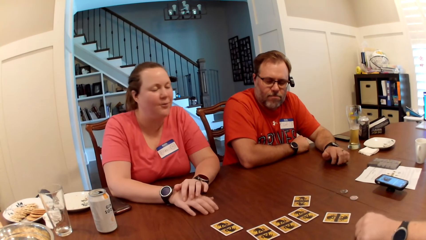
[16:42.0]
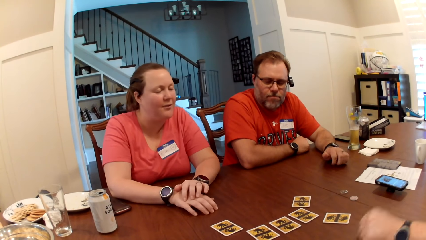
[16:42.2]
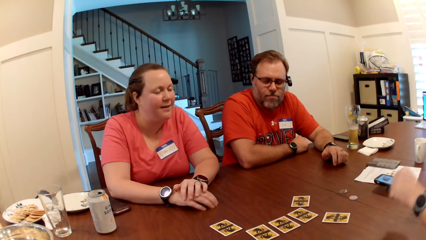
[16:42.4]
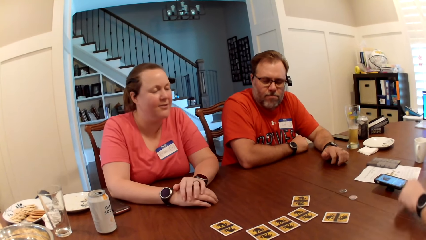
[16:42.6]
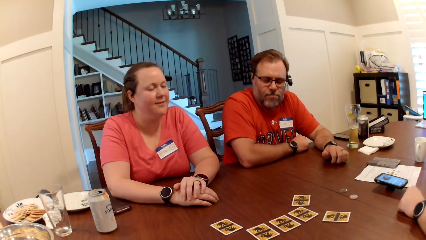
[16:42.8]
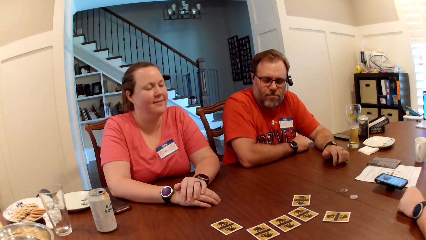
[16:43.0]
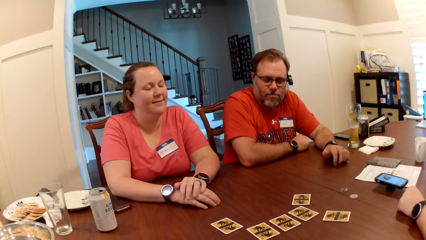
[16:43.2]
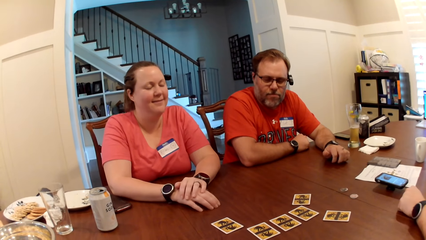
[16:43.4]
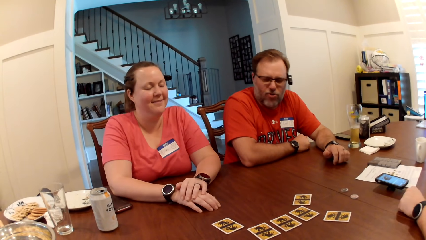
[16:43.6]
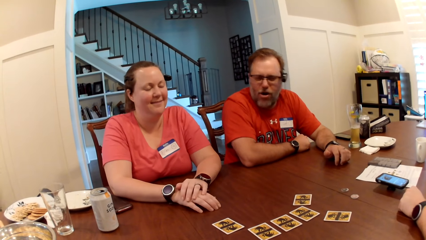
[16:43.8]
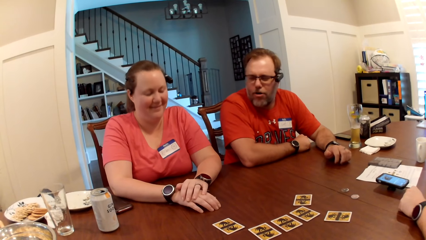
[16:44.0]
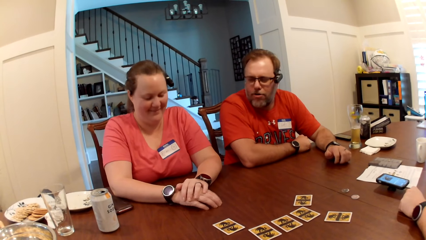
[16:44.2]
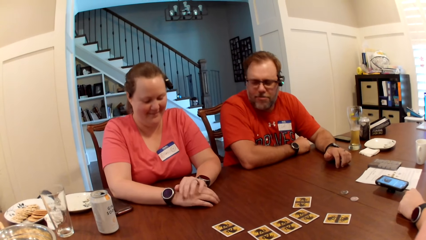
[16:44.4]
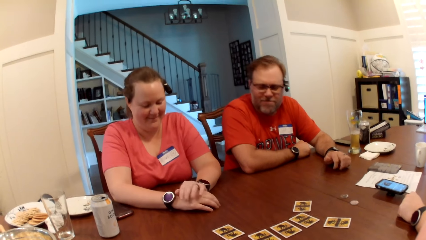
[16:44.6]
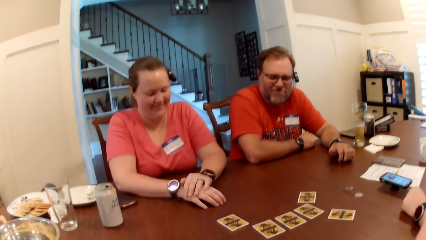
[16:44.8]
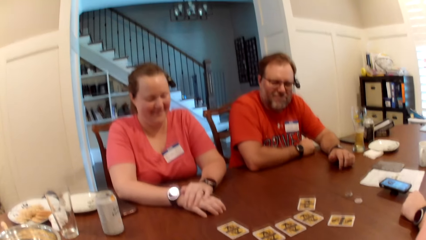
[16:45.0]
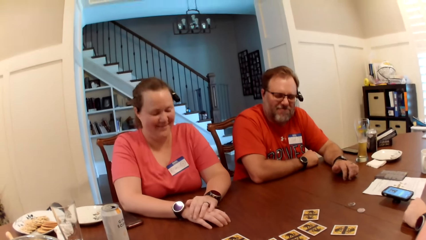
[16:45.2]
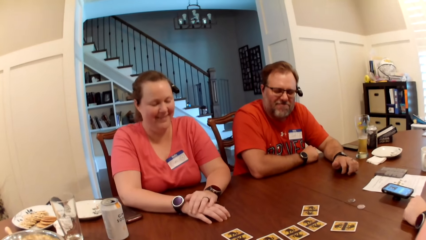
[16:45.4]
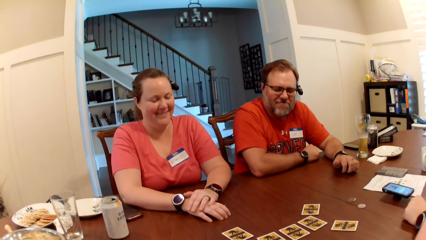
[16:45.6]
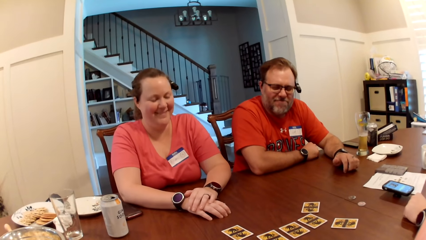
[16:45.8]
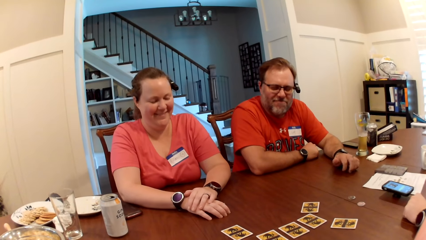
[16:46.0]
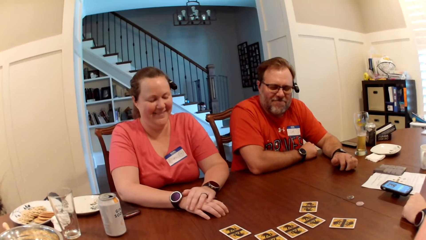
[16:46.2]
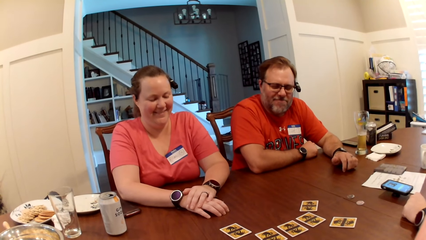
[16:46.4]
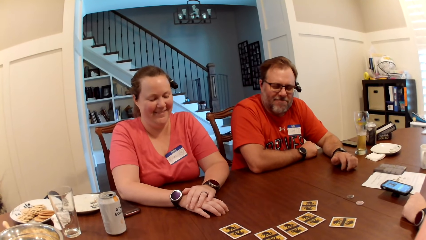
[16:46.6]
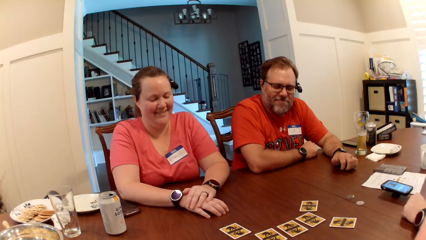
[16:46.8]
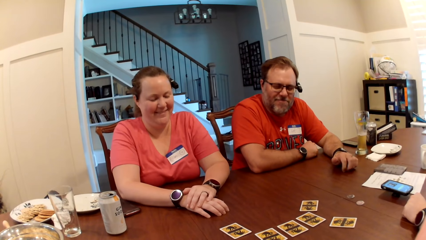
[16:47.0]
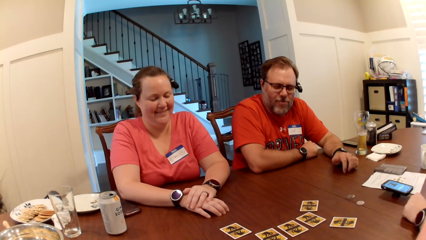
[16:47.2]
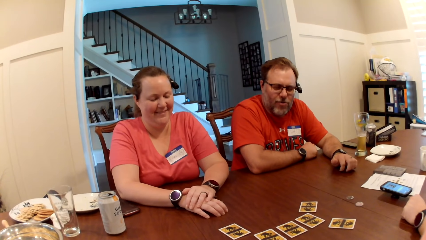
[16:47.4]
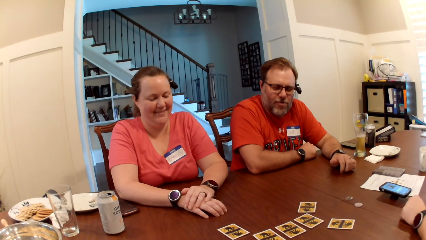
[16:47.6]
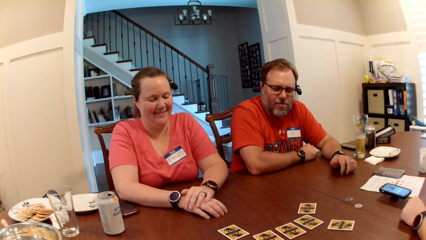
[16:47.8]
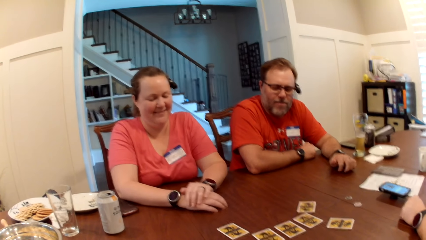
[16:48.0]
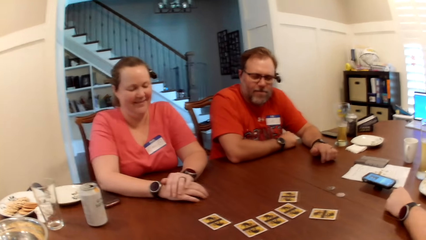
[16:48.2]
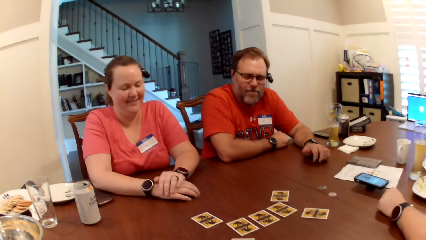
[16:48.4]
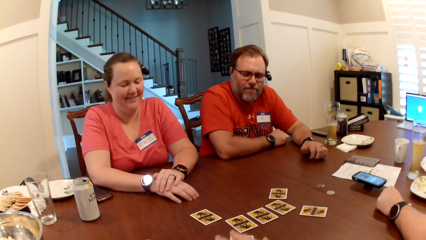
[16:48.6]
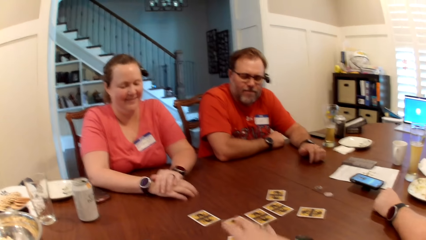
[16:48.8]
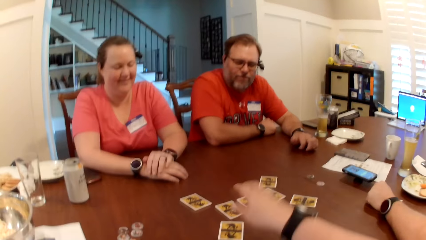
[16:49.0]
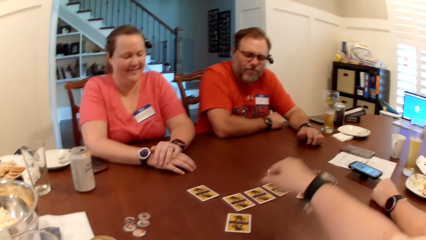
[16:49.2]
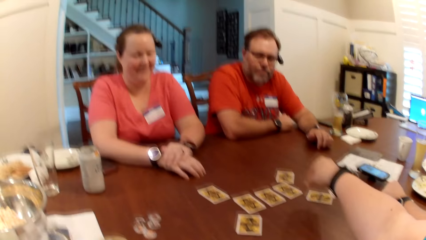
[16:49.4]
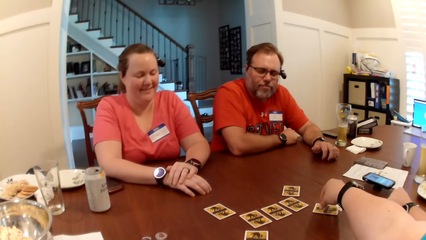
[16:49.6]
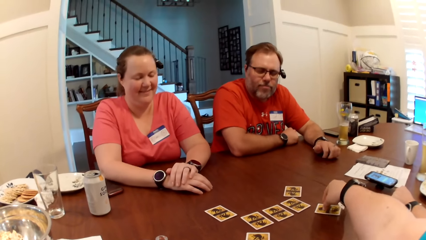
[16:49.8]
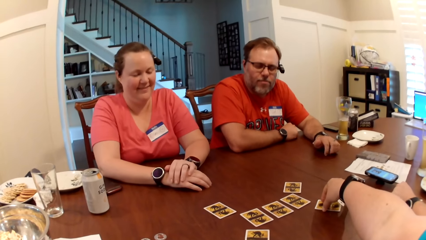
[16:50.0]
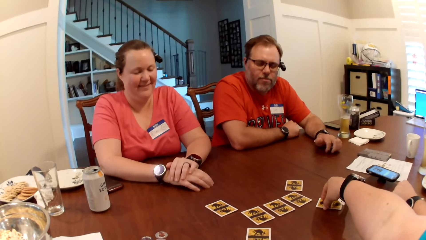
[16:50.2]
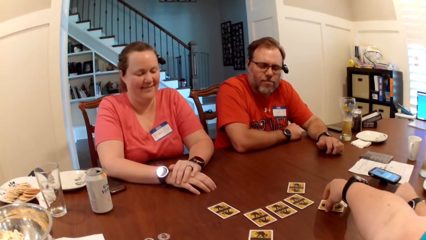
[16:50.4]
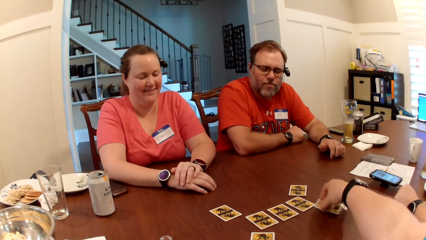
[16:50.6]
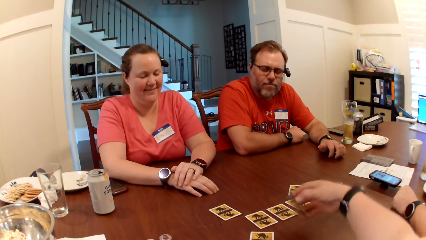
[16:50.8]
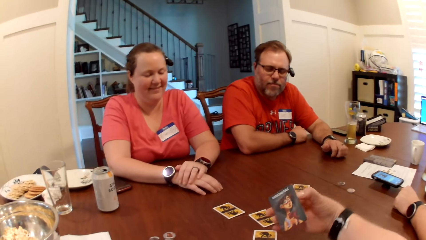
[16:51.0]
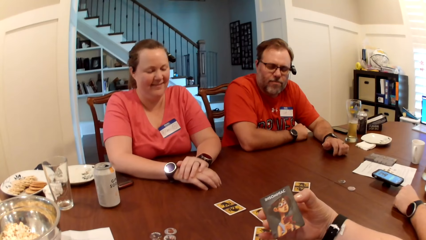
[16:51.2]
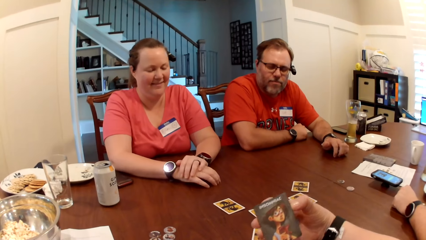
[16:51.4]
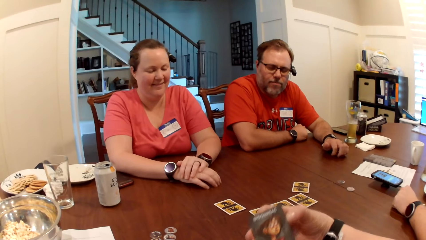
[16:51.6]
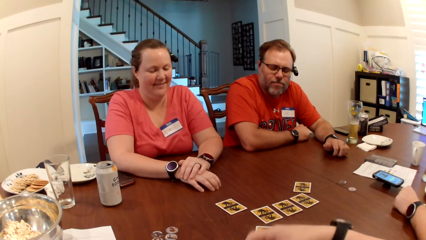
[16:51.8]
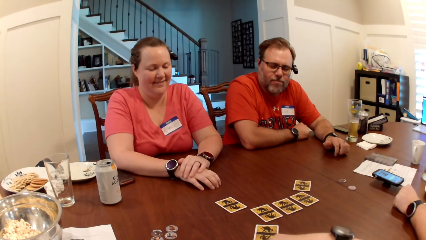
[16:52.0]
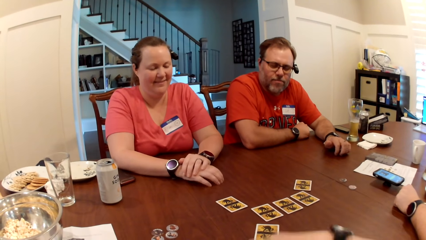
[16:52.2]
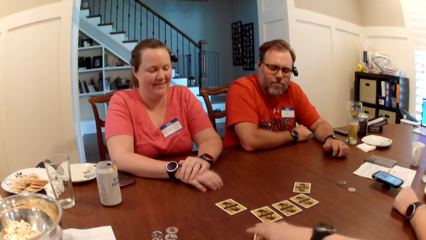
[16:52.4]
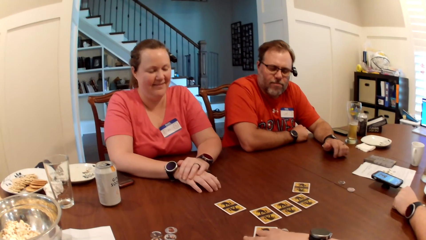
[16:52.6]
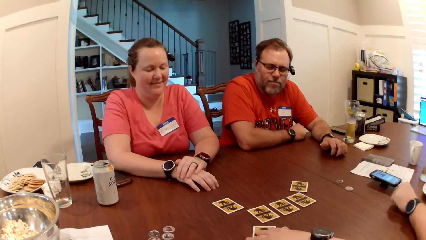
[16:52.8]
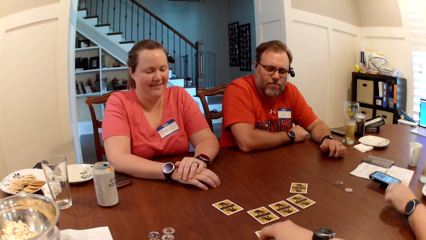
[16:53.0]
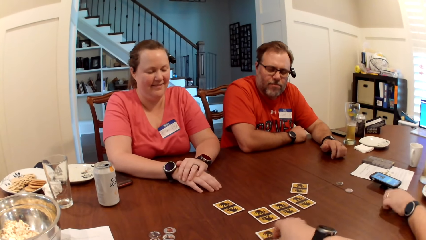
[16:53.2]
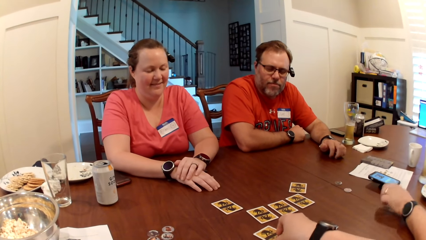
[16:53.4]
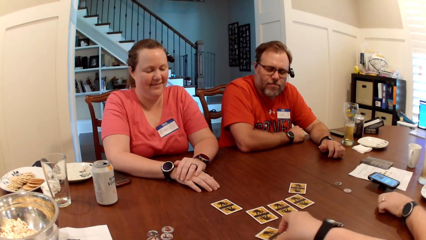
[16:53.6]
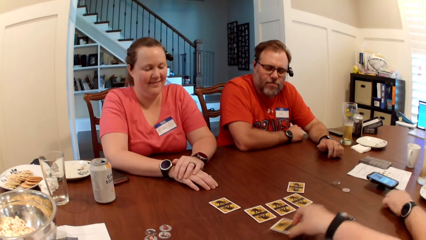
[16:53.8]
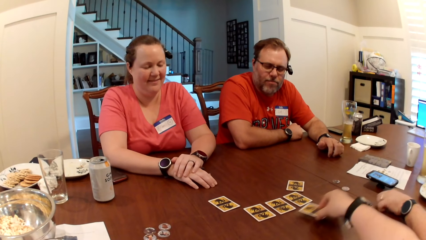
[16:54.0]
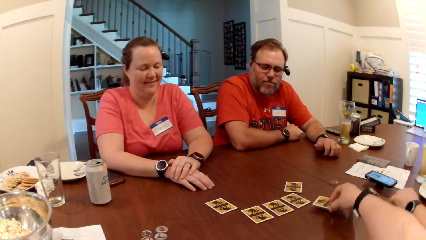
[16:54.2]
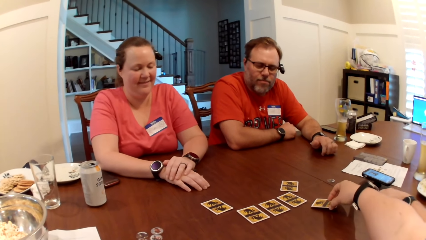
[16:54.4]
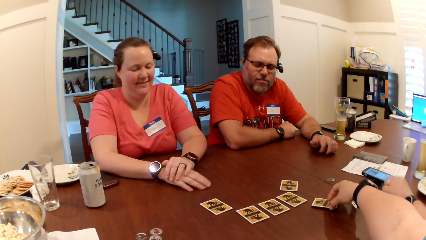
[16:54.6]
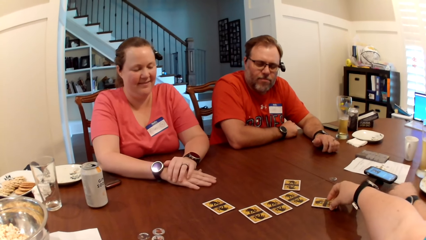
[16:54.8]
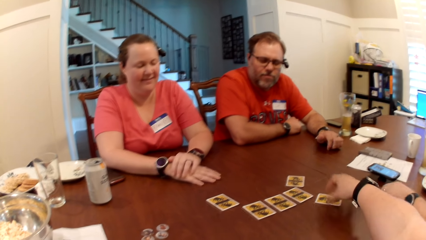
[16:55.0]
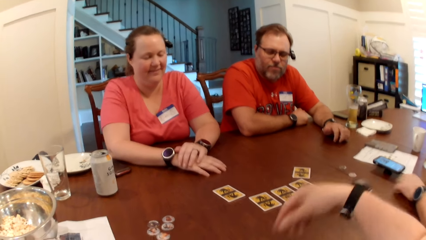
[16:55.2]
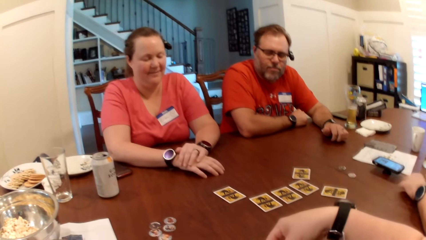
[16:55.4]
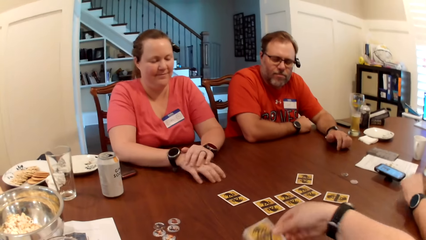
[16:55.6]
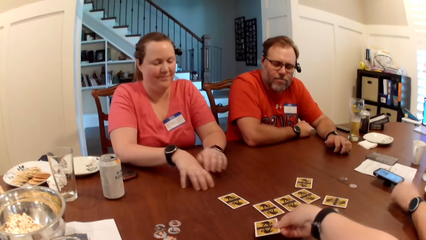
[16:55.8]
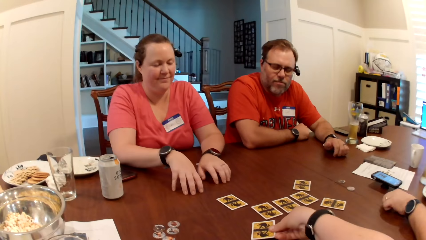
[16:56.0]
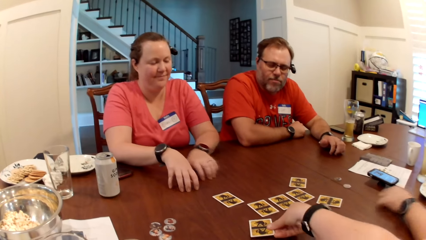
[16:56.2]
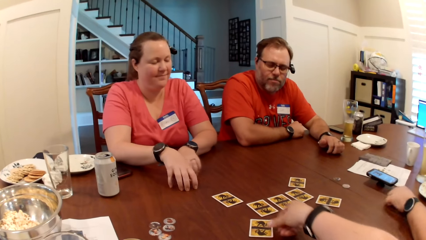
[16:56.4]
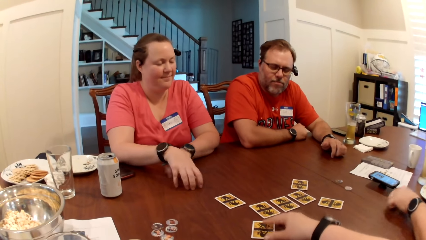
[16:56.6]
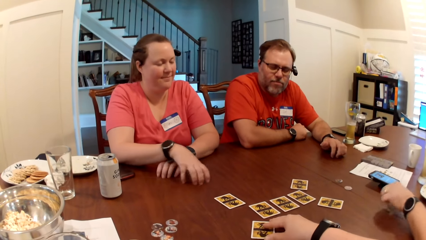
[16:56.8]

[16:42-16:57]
A woman interacts with a man, another man and another woman. The camera wearer picks the card on the table with her right hand. She moves the card on the table to the right with her right hand. The other man knocks the table with his left hand. The camera wearer drops the card on the table with her right hand. She drops it again.
